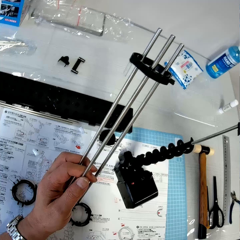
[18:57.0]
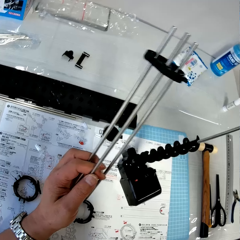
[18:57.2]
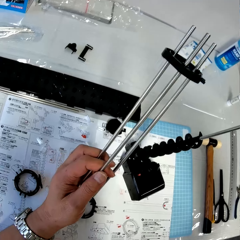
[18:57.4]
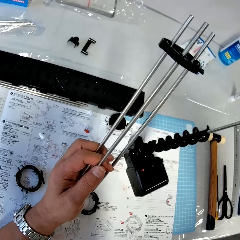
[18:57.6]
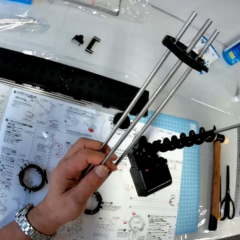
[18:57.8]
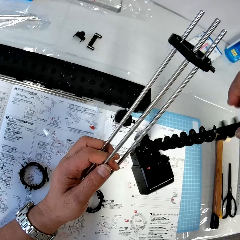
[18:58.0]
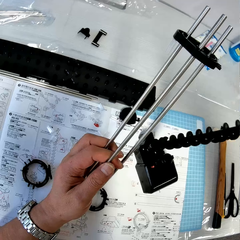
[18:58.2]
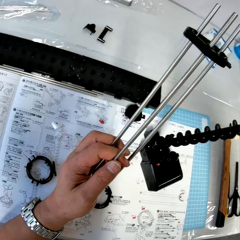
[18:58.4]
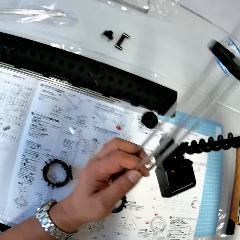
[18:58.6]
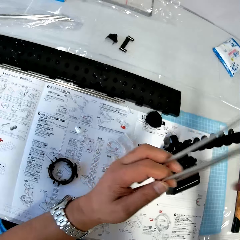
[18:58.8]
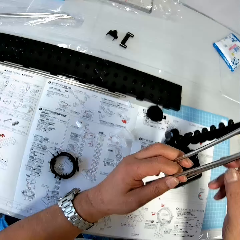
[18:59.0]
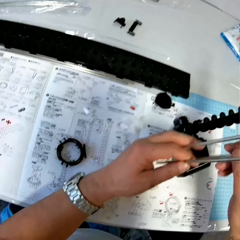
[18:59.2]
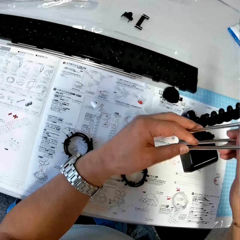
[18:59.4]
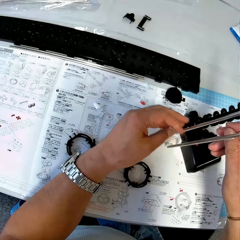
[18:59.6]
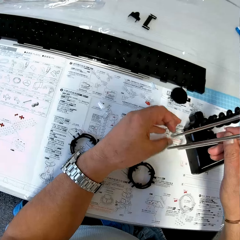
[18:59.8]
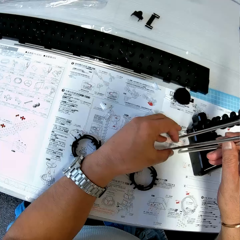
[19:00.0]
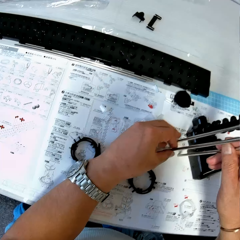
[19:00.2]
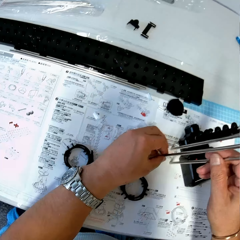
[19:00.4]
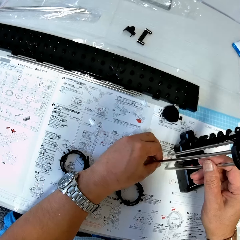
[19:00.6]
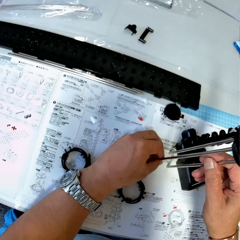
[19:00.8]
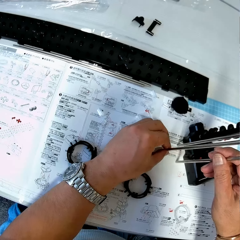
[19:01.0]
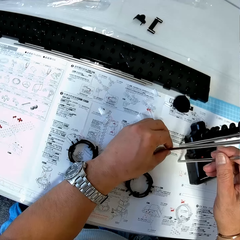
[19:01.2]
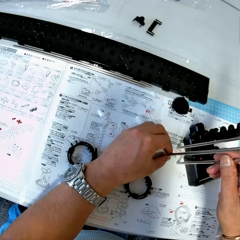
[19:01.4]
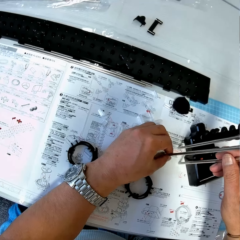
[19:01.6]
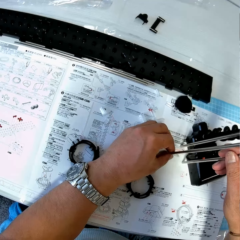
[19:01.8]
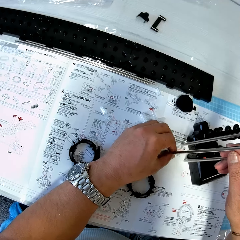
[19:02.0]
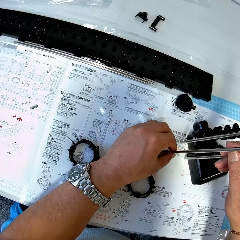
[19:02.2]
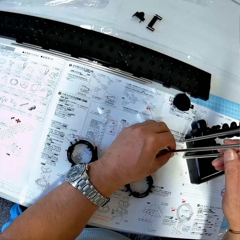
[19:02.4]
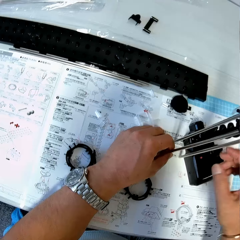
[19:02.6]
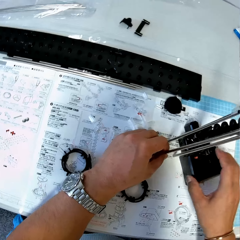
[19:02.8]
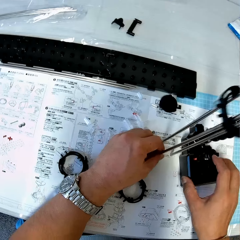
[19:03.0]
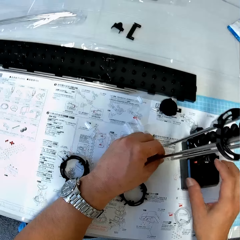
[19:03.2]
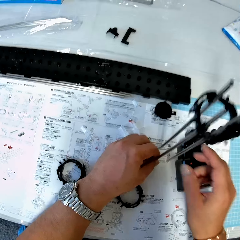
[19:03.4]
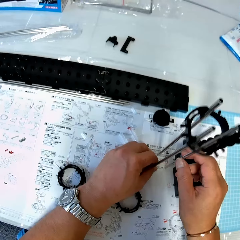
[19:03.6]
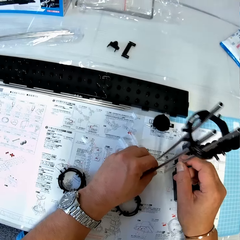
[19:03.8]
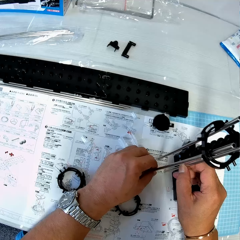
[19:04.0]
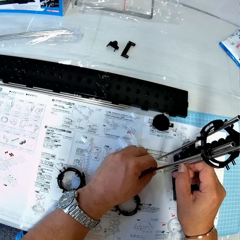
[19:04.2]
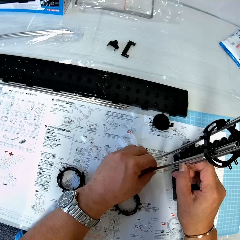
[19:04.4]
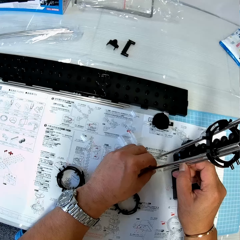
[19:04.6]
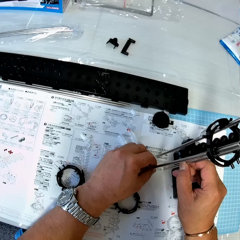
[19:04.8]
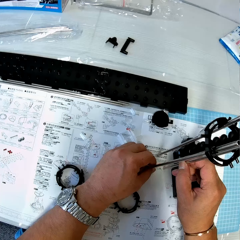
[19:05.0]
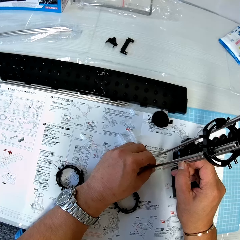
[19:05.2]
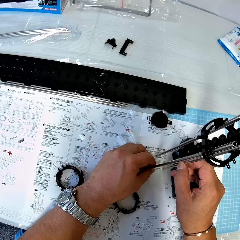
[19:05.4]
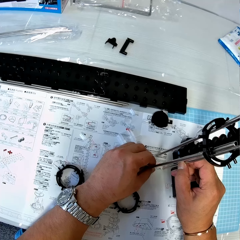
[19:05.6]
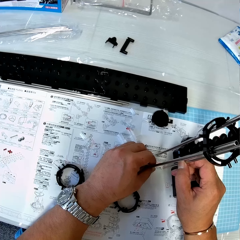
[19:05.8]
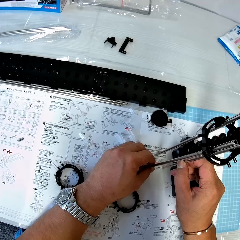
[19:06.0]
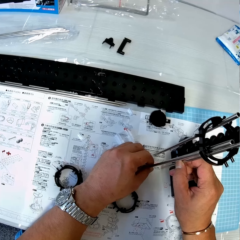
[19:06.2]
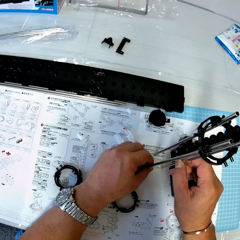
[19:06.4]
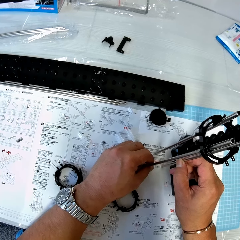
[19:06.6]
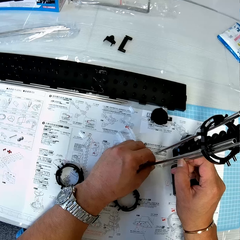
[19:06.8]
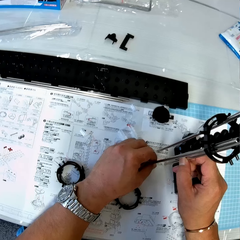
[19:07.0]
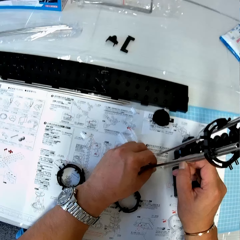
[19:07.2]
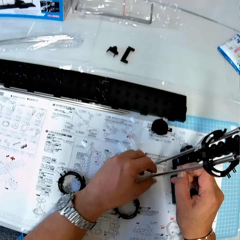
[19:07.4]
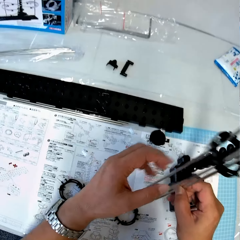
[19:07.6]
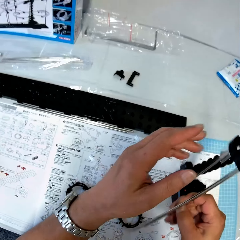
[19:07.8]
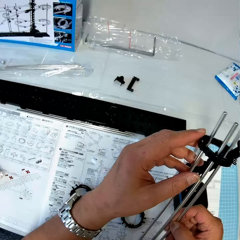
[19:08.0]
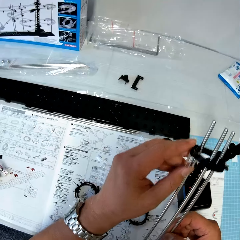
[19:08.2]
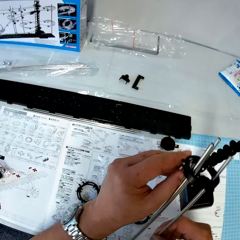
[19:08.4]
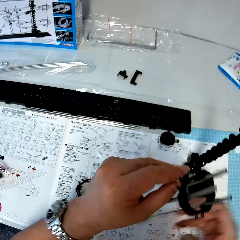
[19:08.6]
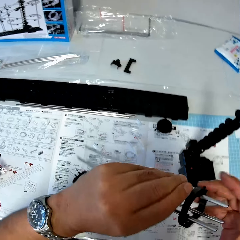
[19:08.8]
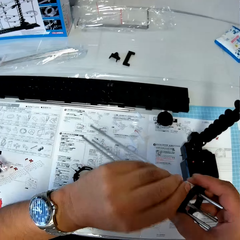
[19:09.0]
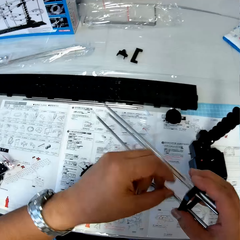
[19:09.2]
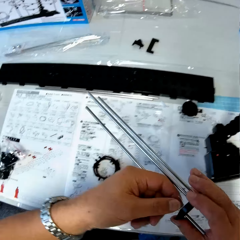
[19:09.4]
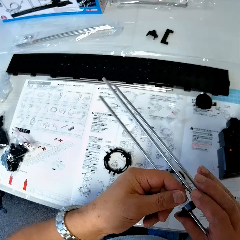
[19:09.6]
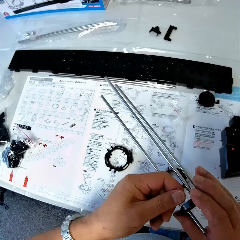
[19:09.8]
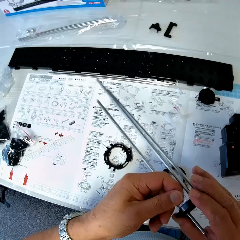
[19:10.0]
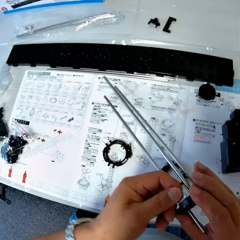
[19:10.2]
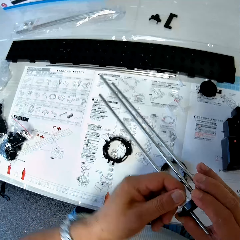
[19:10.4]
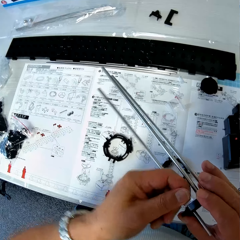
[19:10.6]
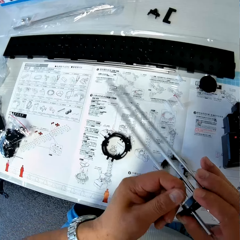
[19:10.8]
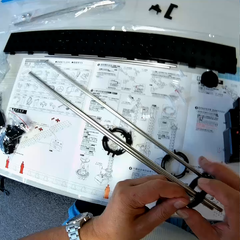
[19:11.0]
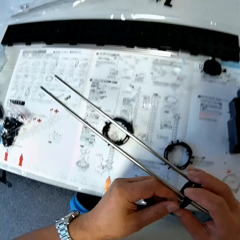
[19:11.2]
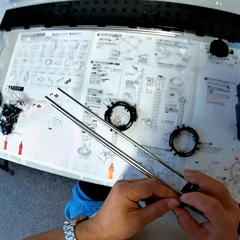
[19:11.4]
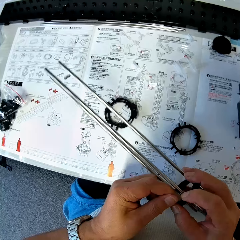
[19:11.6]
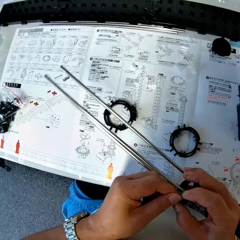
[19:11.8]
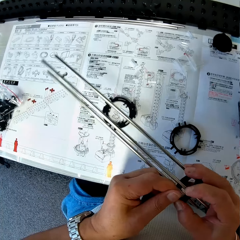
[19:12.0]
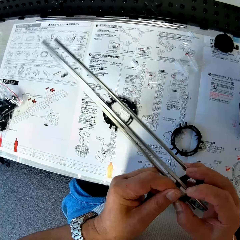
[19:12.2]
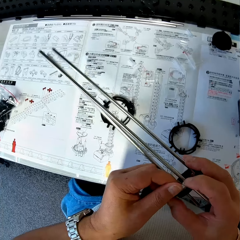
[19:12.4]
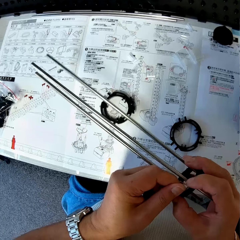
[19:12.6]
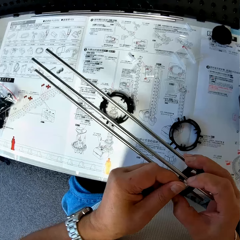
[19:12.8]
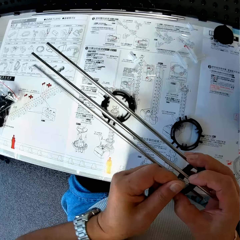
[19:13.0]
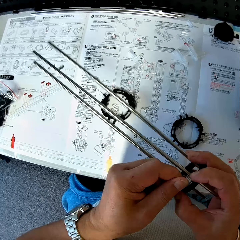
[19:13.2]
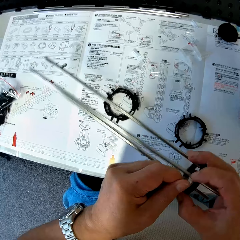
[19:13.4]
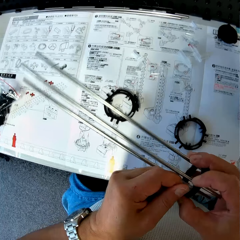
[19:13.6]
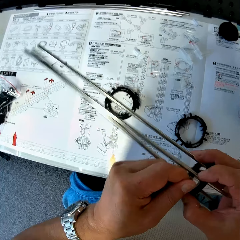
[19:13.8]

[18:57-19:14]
The camera wearer fixes the piece in his right hand to the antenna on the table. He stands the rods on the table. He touches the antenna on the table with his right hand. He looks at the shaft. He holds the rods on the table with both hands. He pulls a piece from the piece on the rod.

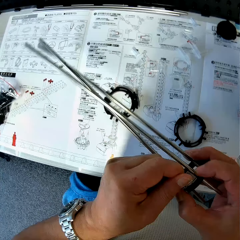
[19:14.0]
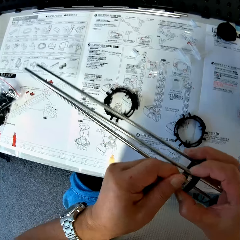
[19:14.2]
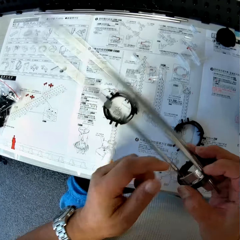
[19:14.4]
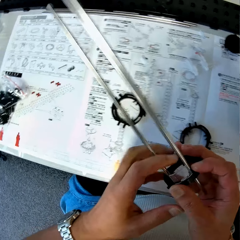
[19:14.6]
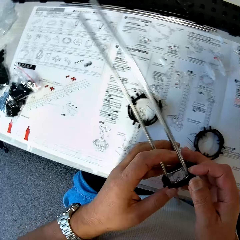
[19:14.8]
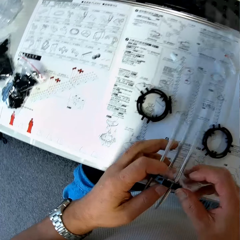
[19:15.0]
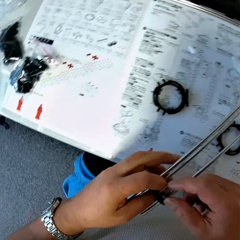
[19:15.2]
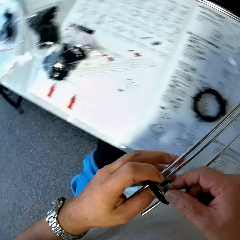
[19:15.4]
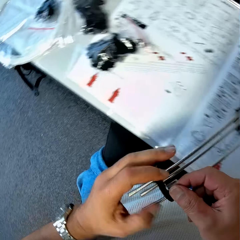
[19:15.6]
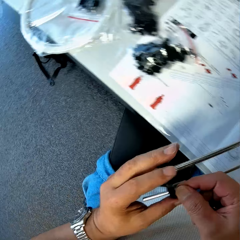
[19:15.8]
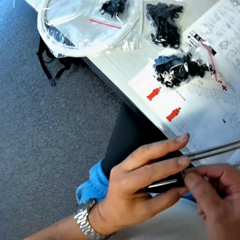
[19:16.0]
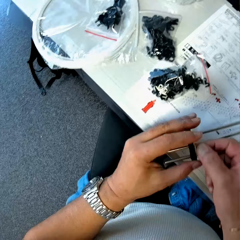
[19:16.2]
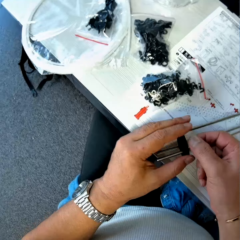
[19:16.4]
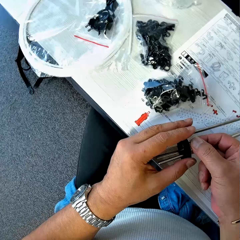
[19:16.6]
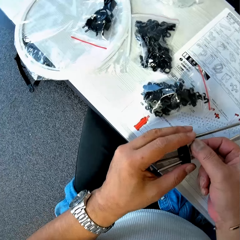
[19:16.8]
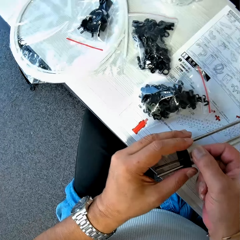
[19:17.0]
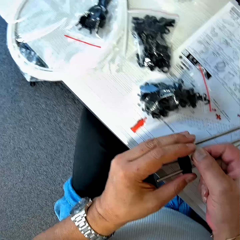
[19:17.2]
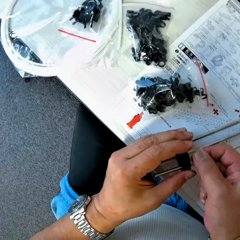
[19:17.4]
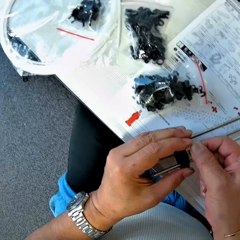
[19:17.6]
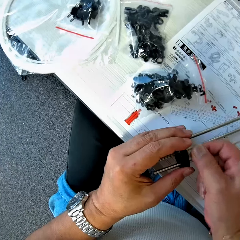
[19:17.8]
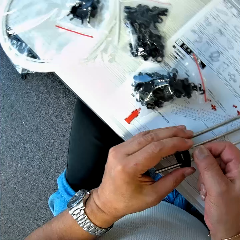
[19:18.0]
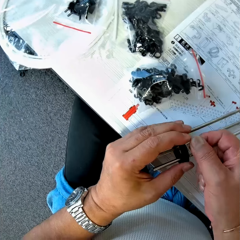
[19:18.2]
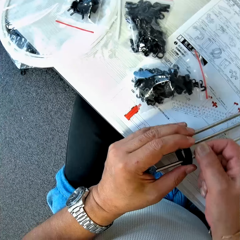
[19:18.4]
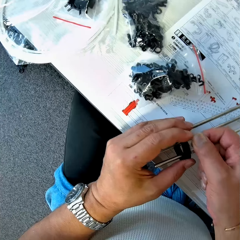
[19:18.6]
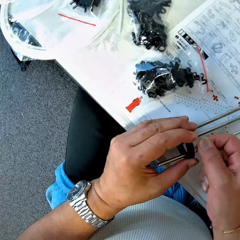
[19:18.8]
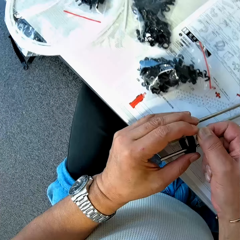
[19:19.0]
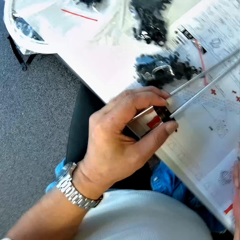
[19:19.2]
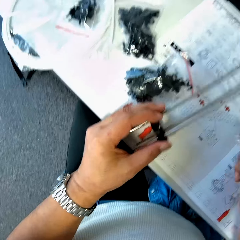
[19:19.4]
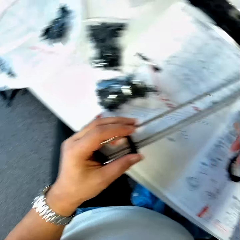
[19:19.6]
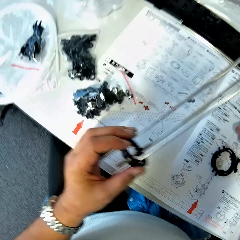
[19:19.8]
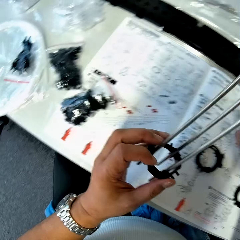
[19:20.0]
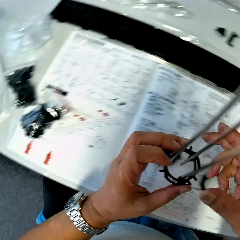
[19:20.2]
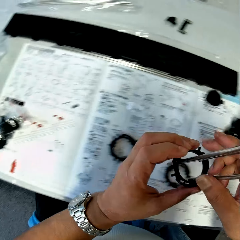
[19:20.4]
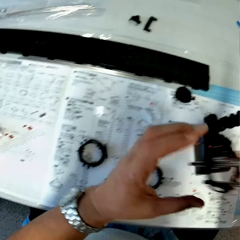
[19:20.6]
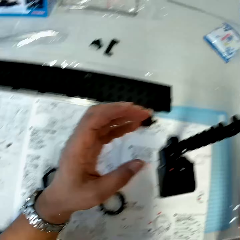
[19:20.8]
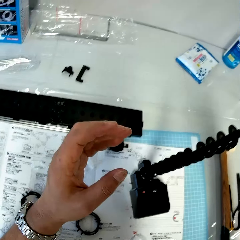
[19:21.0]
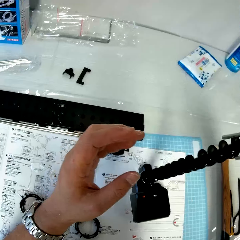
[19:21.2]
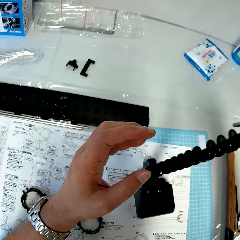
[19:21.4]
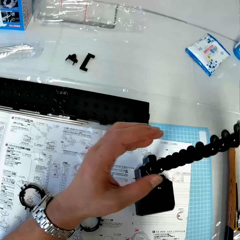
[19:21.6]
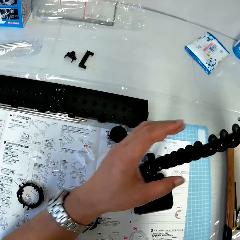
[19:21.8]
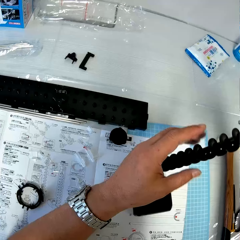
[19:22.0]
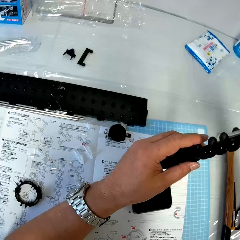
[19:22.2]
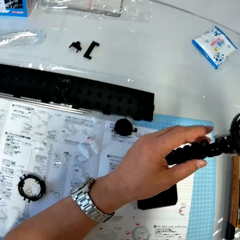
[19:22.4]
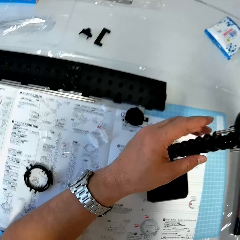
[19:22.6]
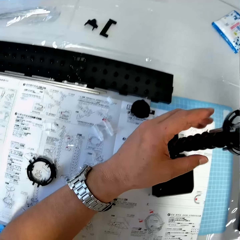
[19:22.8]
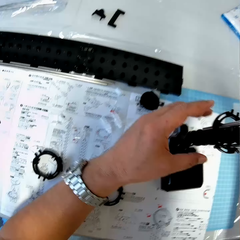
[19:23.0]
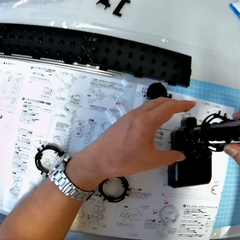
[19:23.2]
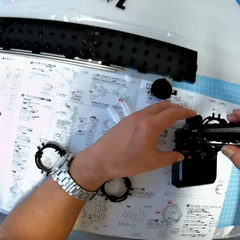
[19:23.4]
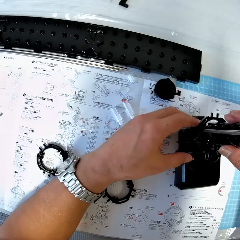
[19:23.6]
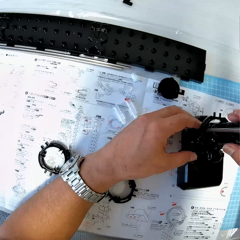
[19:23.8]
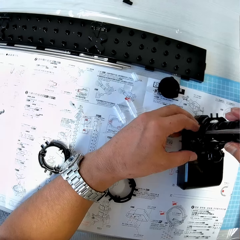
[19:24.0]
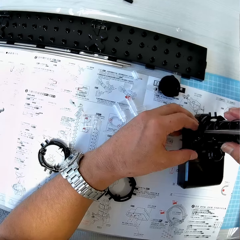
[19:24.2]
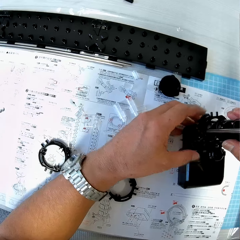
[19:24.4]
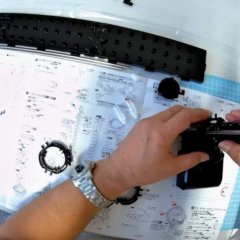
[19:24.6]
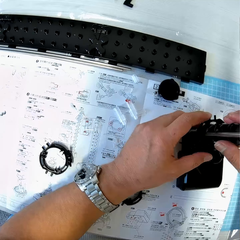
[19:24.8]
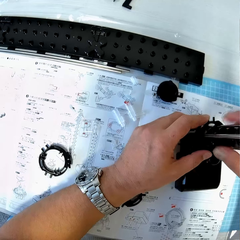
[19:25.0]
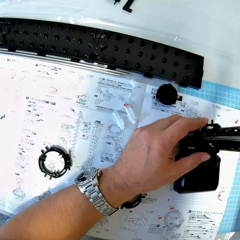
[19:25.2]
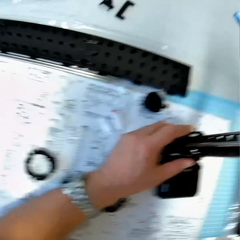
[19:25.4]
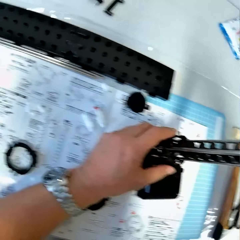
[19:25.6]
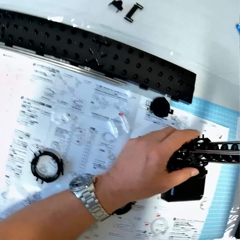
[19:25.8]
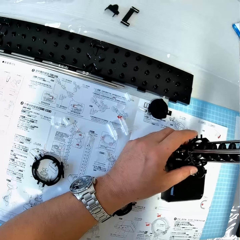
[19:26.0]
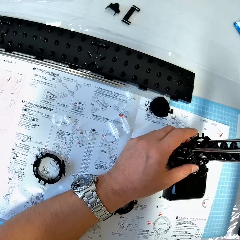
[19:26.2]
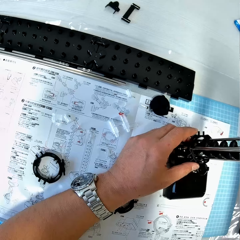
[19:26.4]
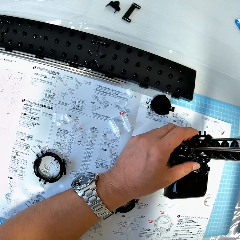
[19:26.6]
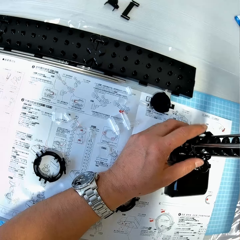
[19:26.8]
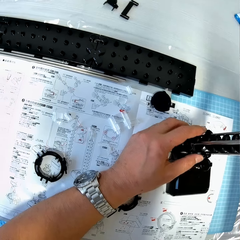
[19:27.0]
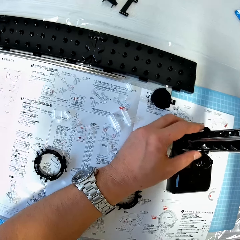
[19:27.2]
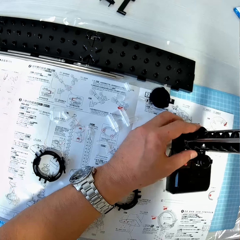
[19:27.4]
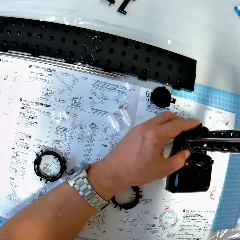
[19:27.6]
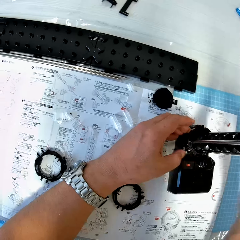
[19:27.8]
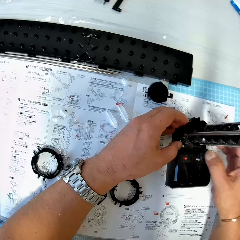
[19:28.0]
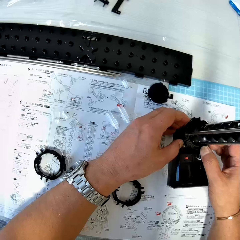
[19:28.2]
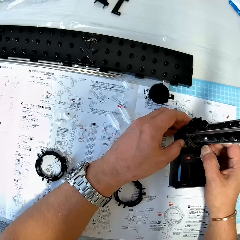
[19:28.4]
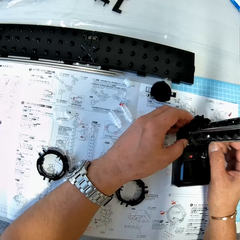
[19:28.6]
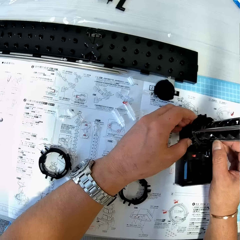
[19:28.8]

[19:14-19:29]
The camera wearer detaches the piece from the piece on the rod. They drop the piece on the table. They fix the rods and the piece to an antenna on the table.
